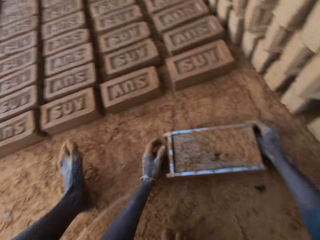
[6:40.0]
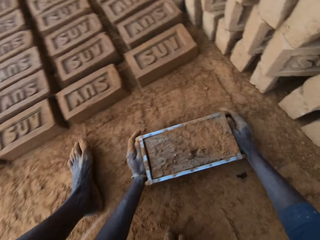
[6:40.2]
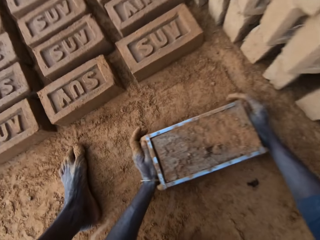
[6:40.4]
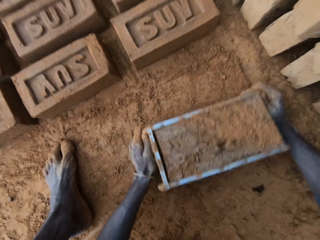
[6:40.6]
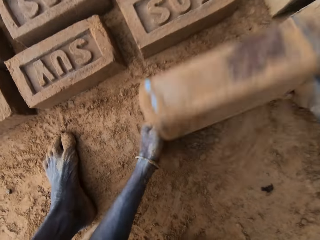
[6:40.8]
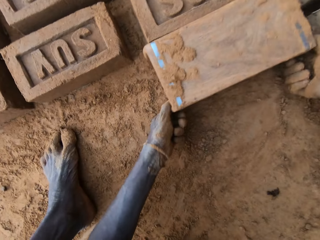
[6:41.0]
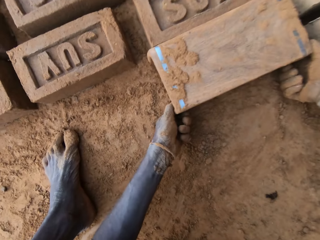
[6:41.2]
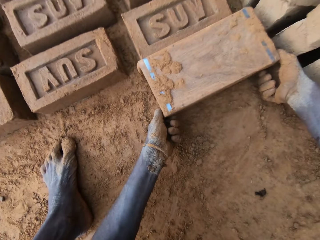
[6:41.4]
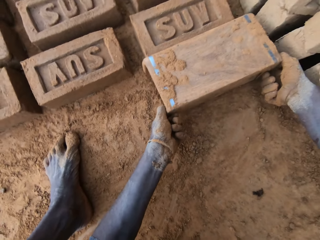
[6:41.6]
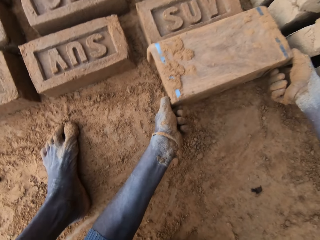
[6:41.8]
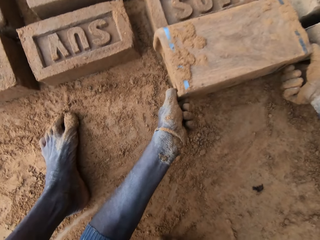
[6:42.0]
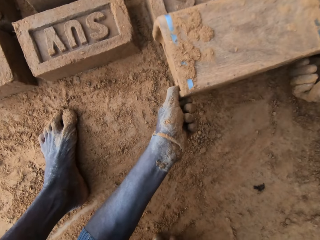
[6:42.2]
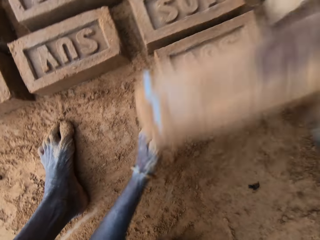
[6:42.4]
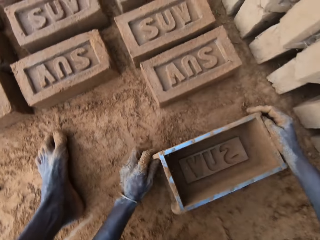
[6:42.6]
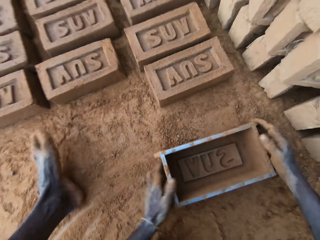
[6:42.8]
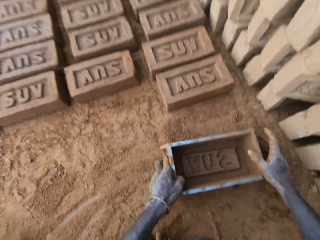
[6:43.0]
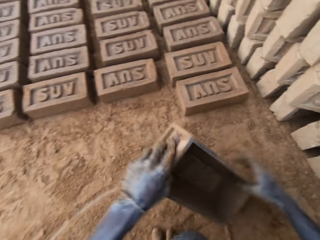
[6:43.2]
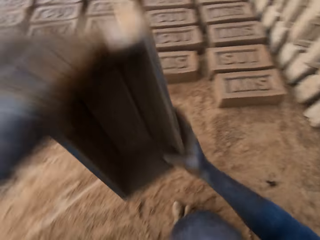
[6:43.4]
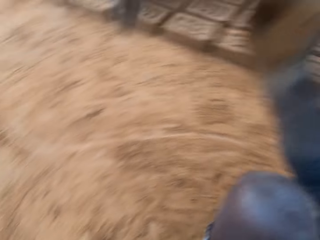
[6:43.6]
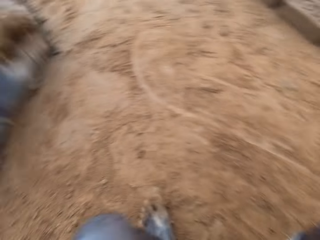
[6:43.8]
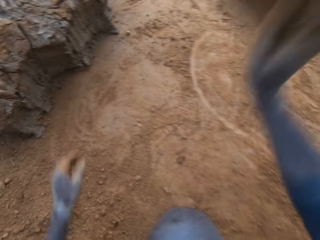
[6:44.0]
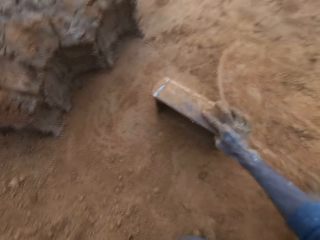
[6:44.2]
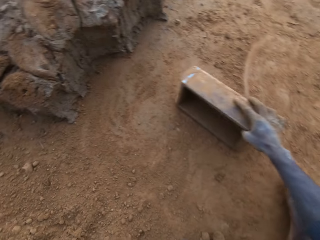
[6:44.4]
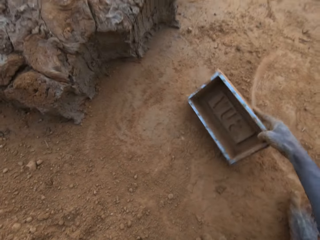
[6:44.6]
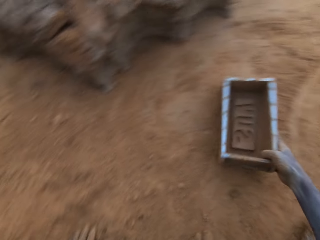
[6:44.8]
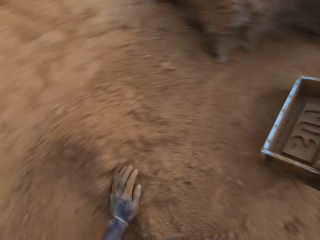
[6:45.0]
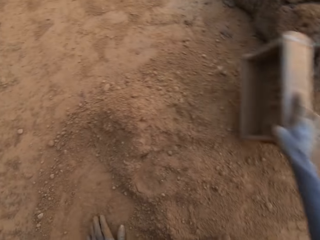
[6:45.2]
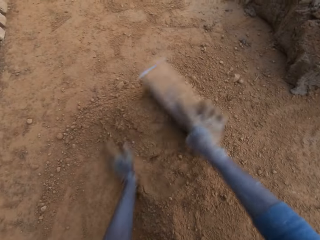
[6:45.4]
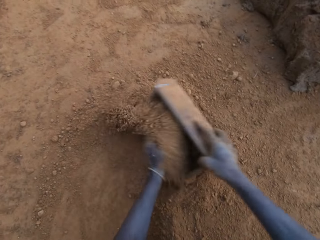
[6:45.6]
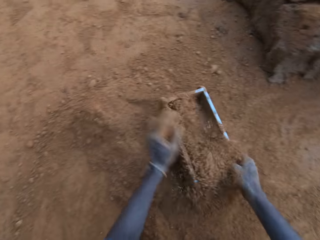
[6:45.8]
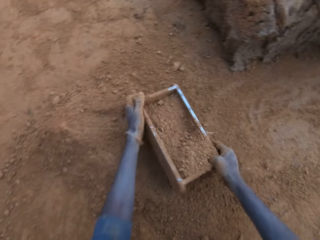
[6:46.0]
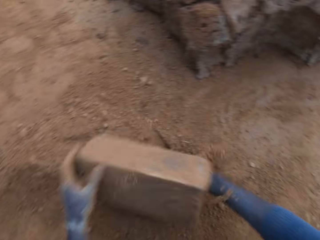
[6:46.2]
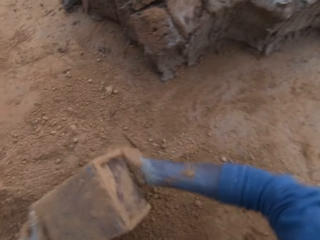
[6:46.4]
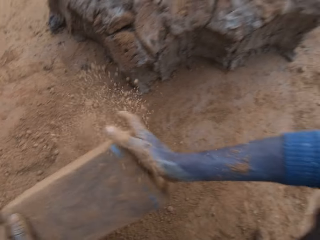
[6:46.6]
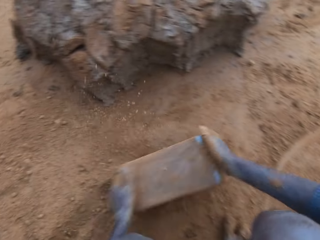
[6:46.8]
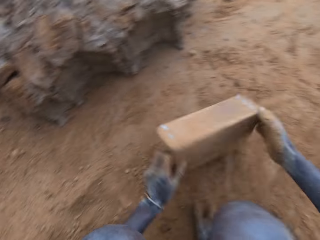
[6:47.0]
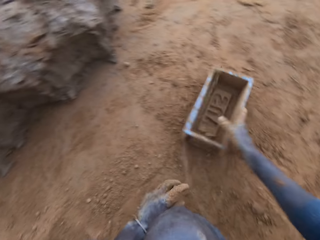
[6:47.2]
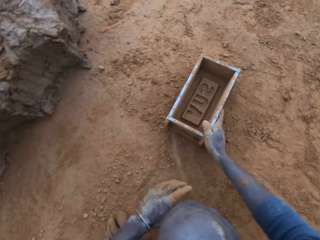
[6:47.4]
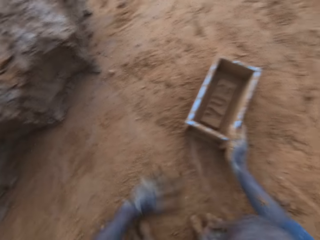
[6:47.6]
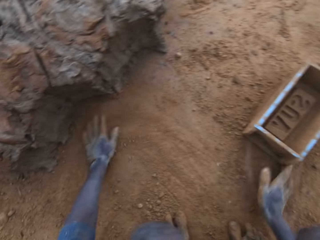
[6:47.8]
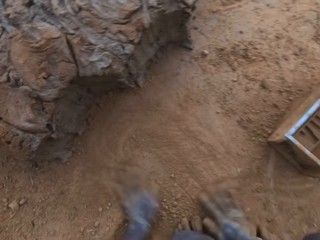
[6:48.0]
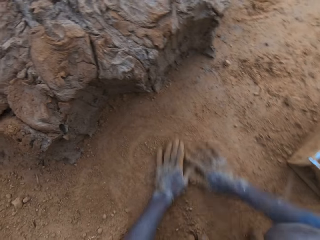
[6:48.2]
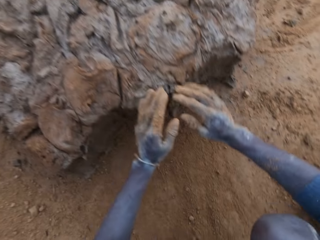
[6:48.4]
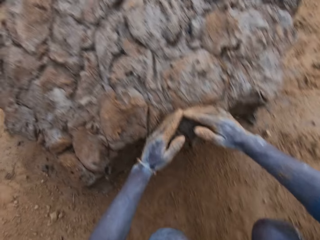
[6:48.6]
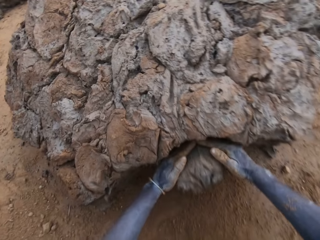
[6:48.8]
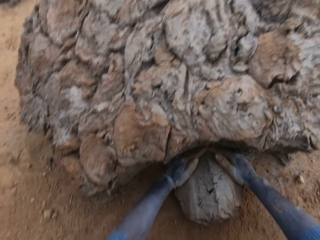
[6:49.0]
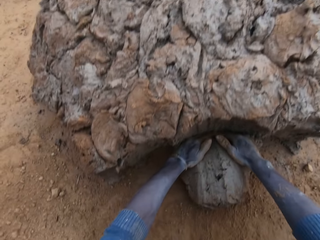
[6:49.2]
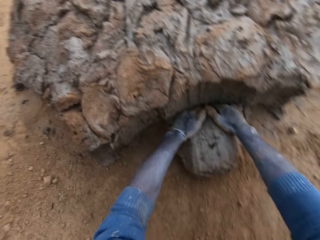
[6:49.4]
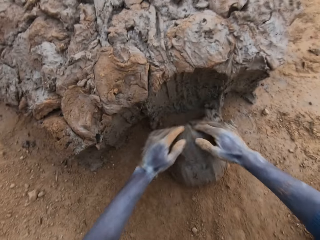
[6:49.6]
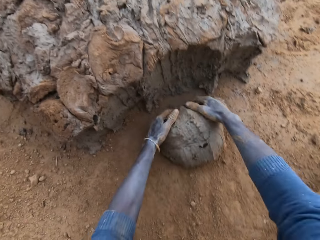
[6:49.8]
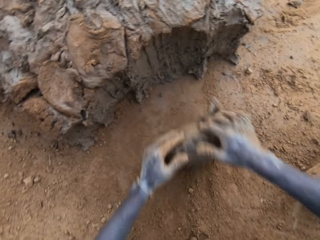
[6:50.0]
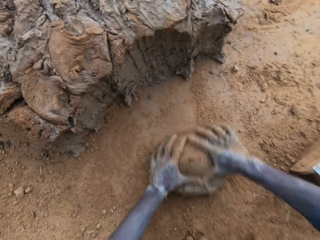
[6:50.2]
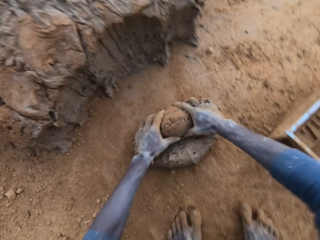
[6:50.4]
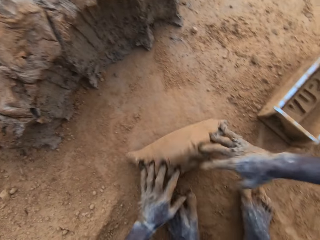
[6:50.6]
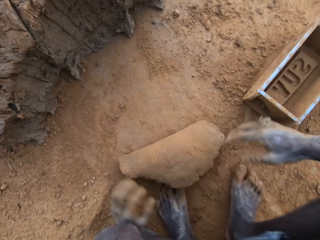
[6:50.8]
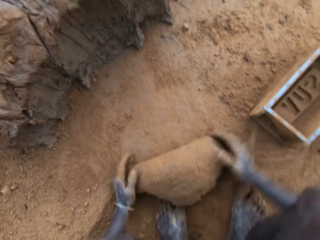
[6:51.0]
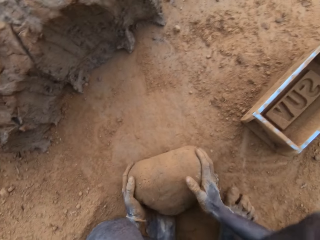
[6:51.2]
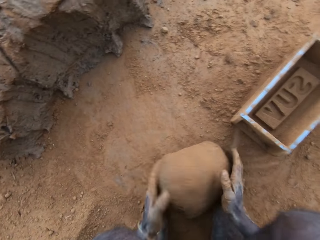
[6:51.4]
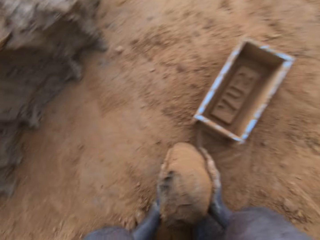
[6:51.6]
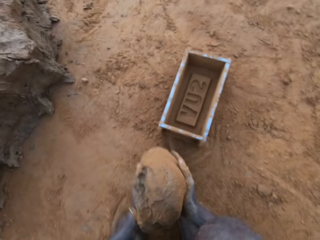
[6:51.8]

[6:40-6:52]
The camera wearer turns the clay mould or container on the ground. He lifts the container and puts the container down. He hits the mould on the ground. He packs sand into the clay mould with his left hand. He pours sand out of the clay mould. He drops the clay mould on the ground. He rubs his hands on sand. He packs clay from the clay mud with his hands. He rolls the clay down.

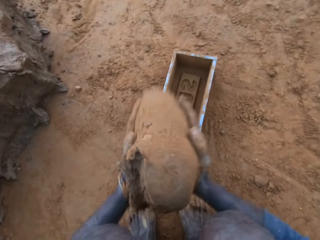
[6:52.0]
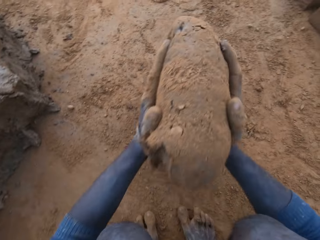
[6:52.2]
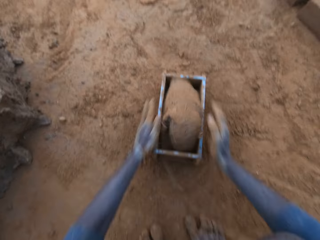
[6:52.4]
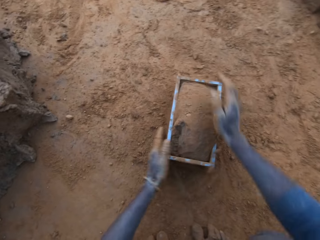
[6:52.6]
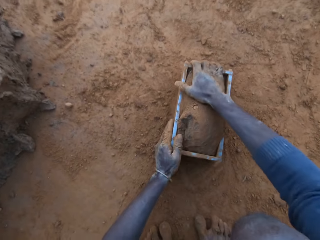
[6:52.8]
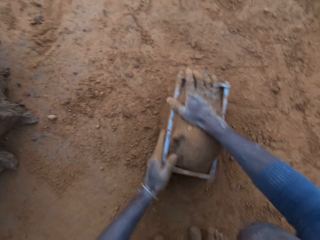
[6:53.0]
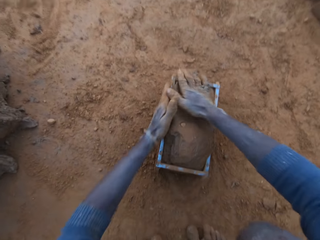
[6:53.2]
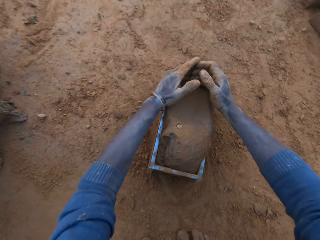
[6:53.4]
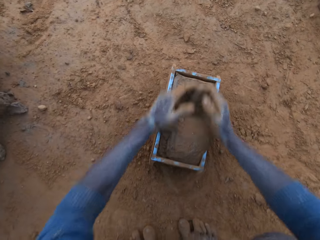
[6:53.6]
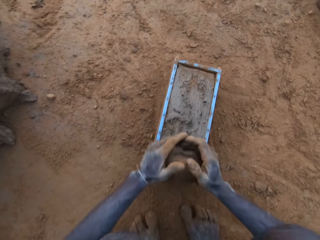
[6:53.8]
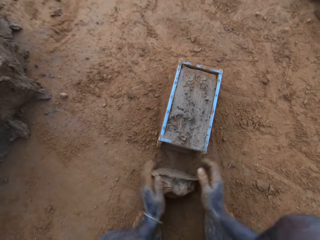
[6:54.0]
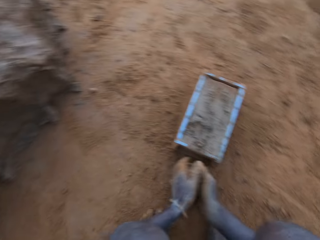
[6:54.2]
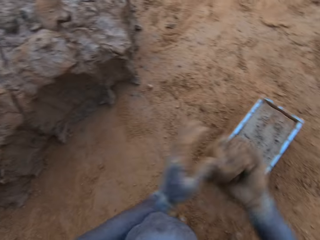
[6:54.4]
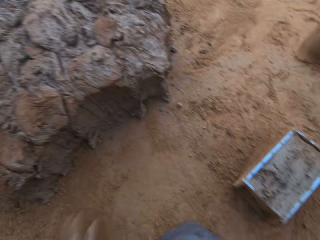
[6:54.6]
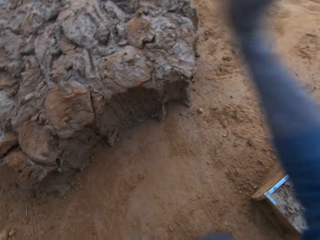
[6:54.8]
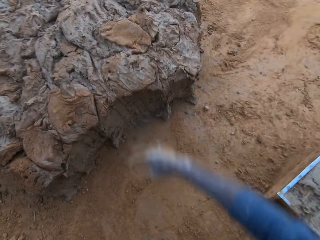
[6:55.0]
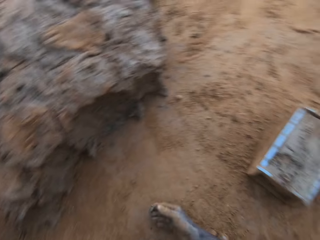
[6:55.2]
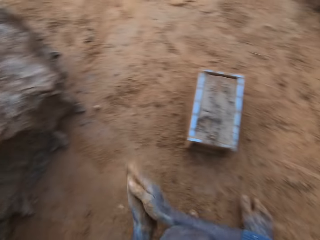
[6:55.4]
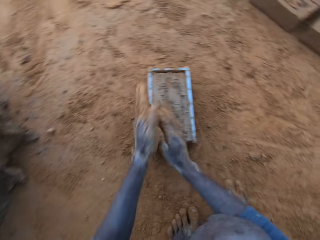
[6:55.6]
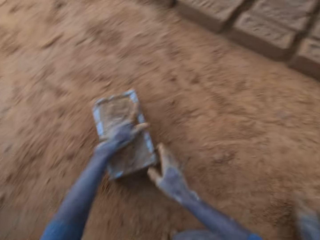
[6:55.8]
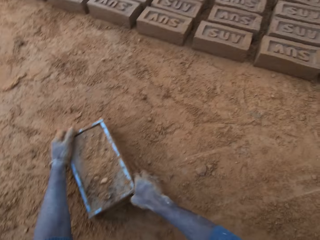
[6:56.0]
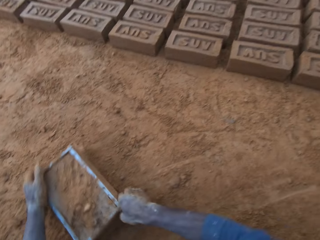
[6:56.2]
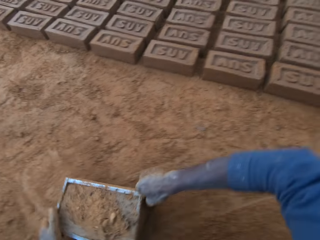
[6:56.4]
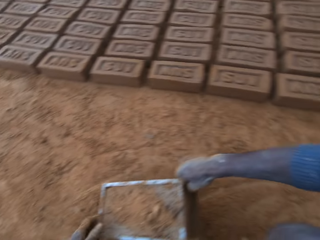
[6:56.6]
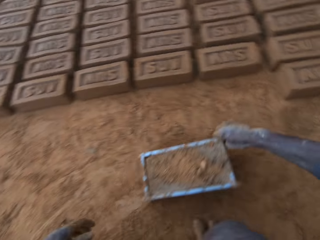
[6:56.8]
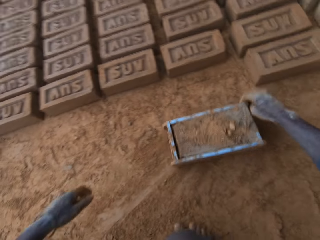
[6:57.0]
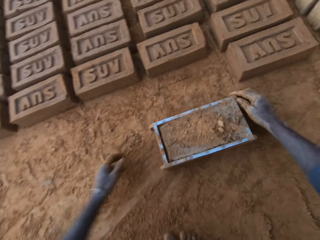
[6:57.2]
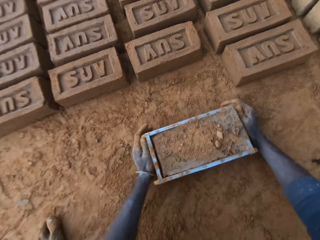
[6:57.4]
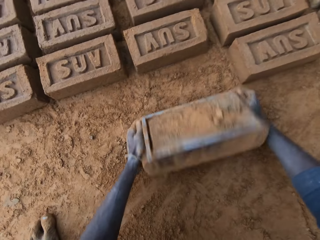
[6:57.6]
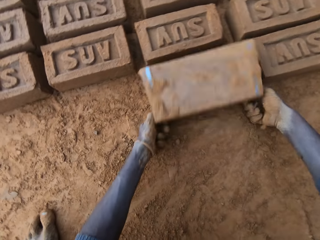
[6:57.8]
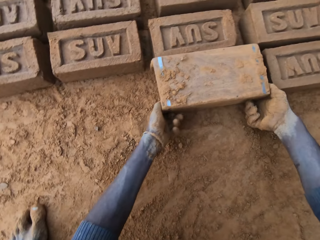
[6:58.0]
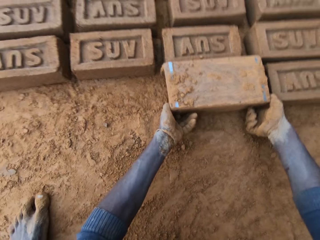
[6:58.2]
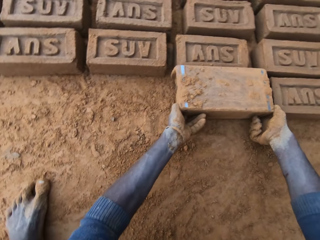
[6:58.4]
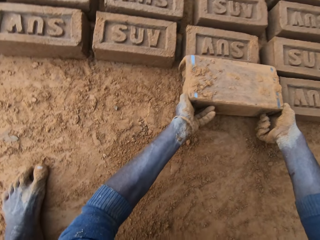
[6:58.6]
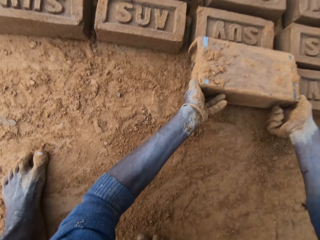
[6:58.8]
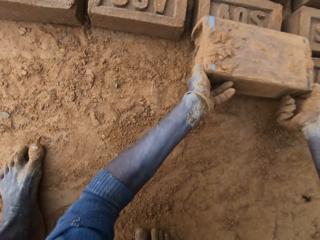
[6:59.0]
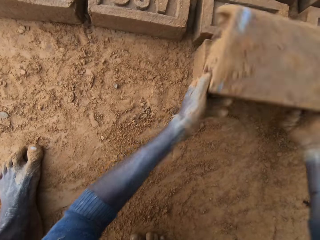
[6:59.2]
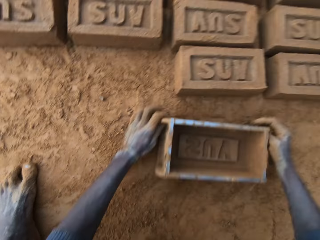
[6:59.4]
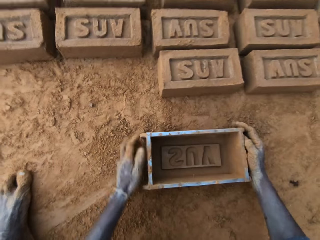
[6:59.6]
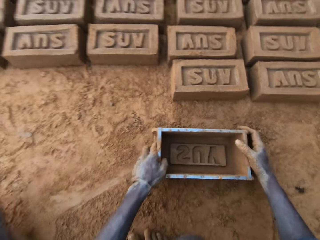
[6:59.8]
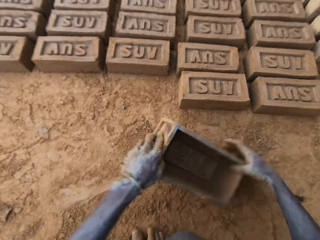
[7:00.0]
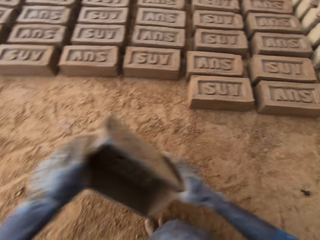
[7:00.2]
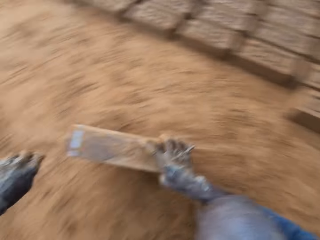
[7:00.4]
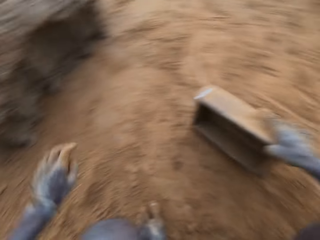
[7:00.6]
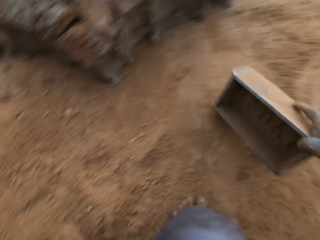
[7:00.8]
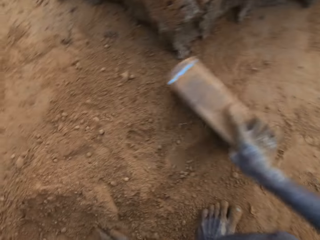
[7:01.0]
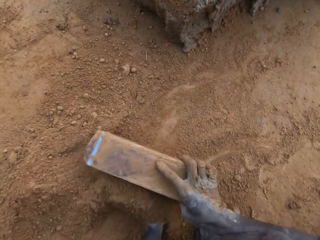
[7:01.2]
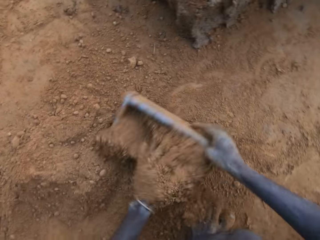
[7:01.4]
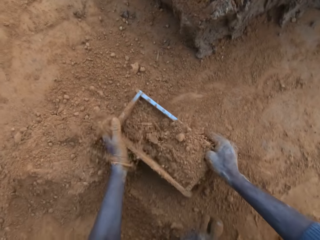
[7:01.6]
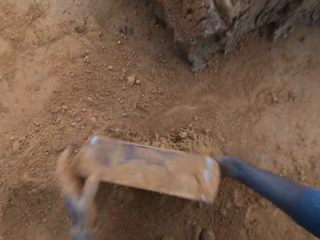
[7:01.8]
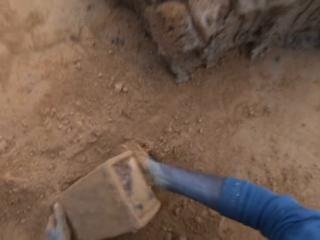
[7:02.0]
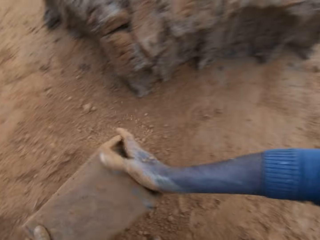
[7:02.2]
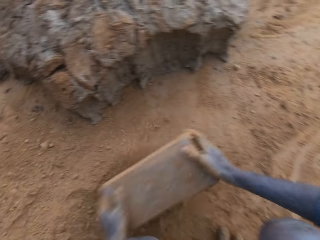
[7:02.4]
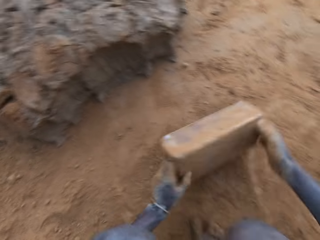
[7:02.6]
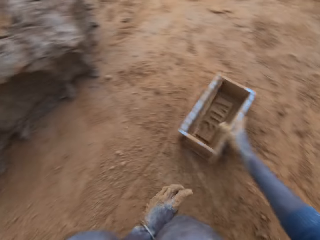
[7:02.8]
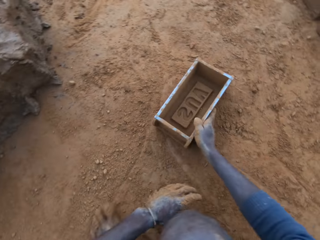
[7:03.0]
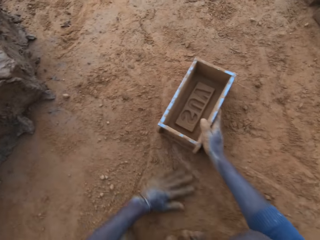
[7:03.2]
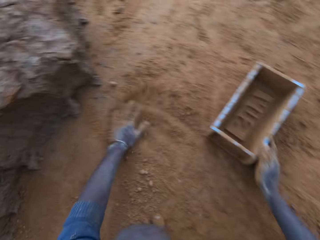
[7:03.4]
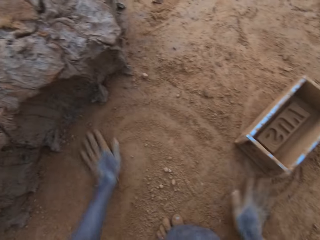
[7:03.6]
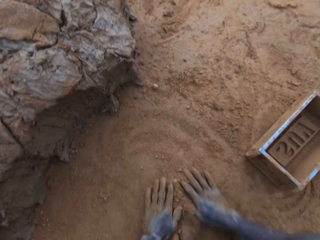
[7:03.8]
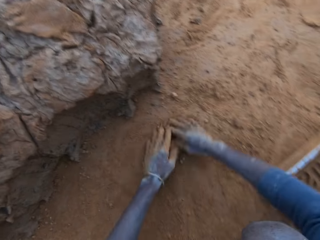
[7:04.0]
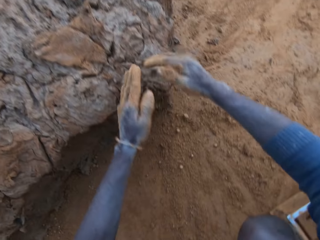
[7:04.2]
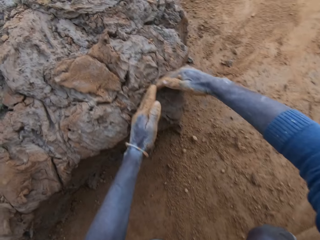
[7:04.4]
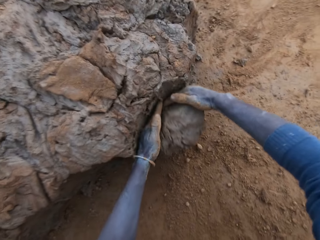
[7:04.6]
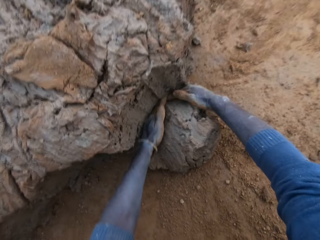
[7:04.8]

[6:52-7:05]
The camera wearer puts the clay into the clay mould or container. He picks up clay and stares at the clay. He scrapes clay from the mould with his hands. He throws the clay on the clay mud. He picks up clay. He pours sand on the clay mould. He stares at the container. He moves the clay mould on the ground with his hands. He turns the clay mould on the ground. He lifts the container and puts the container down. He packs sand into the clay mould with his left hand. He pours sand out of the clay mould. He drops the clay mould on the ground. He rubs his hands on sand. He packs clay from the clay mud with his hands.
